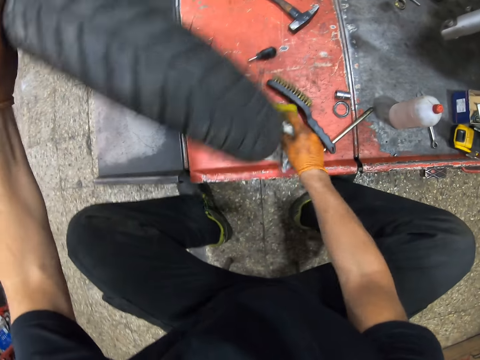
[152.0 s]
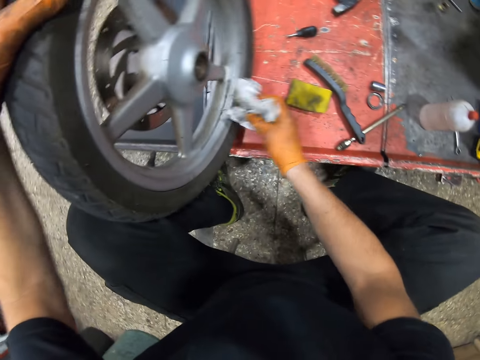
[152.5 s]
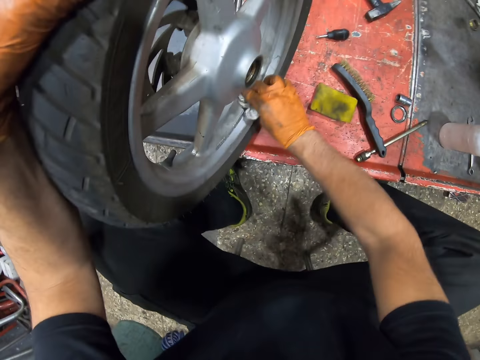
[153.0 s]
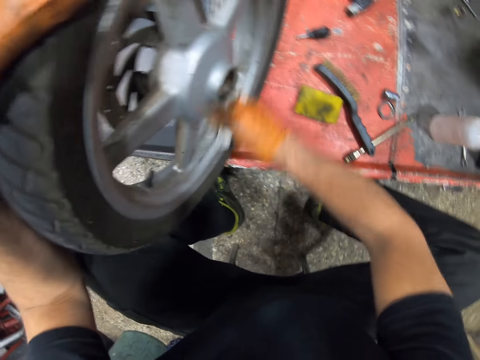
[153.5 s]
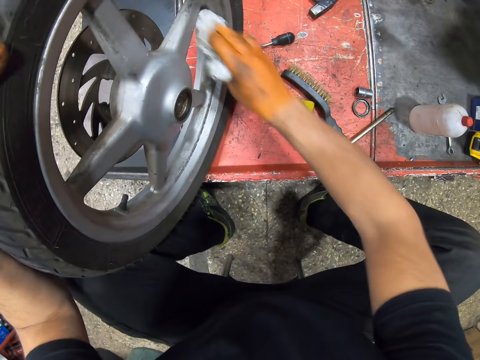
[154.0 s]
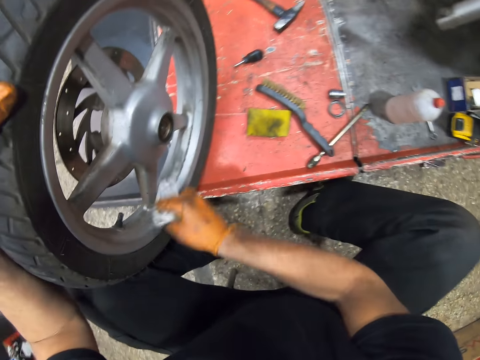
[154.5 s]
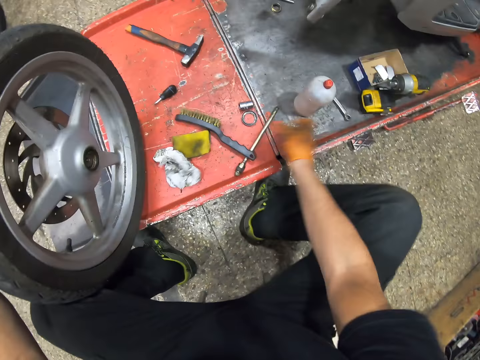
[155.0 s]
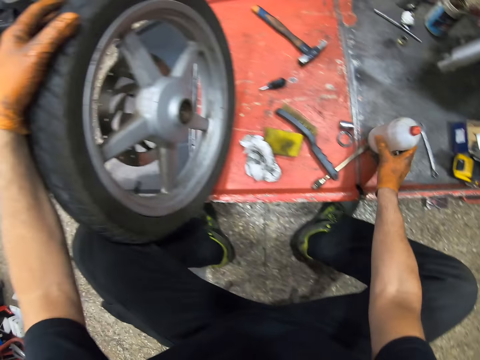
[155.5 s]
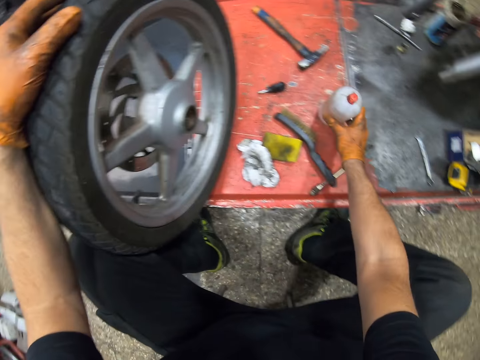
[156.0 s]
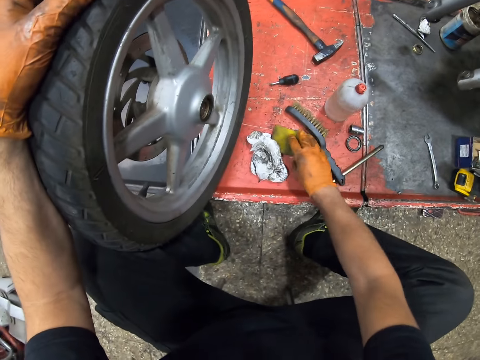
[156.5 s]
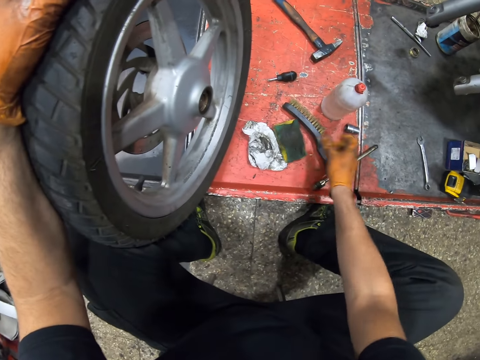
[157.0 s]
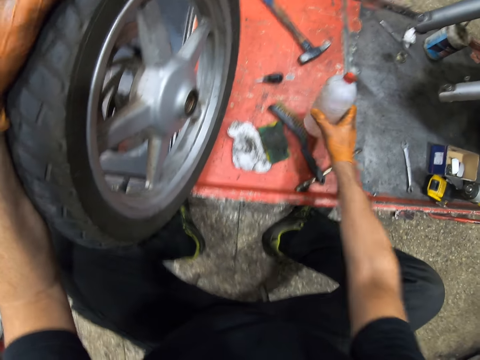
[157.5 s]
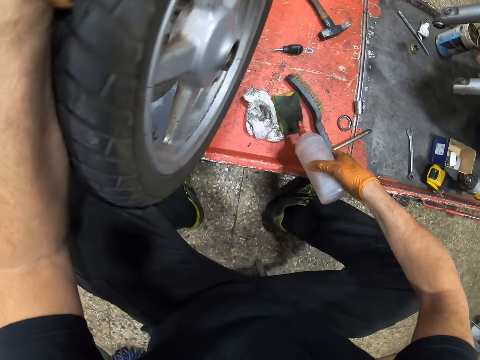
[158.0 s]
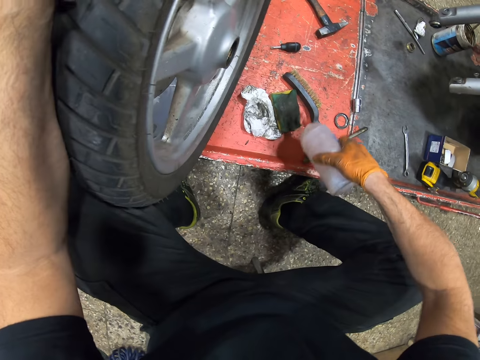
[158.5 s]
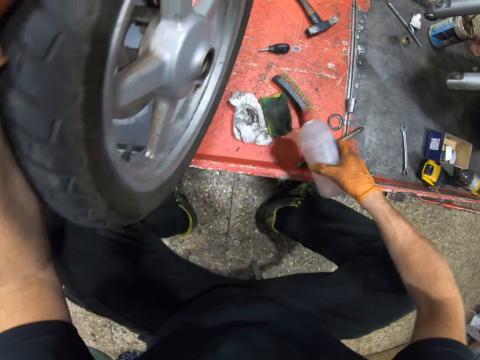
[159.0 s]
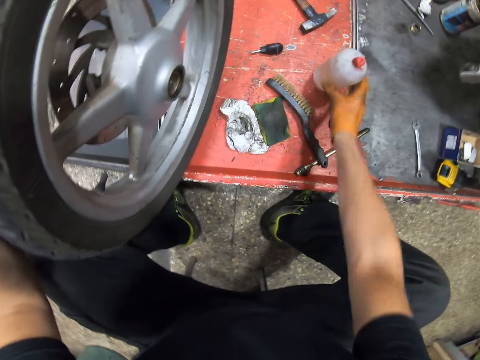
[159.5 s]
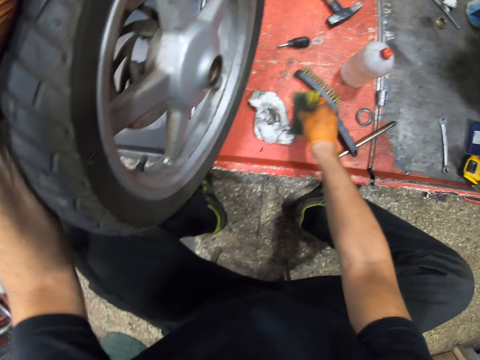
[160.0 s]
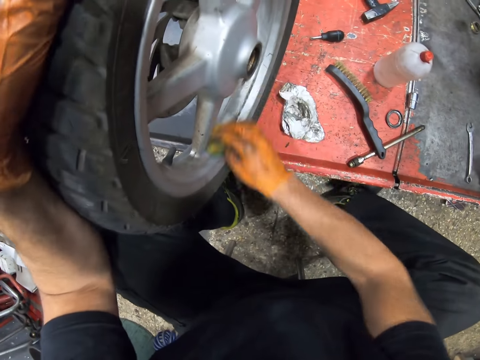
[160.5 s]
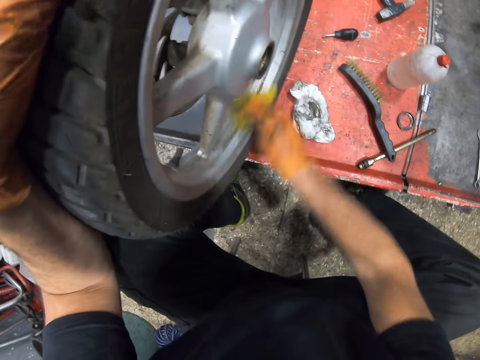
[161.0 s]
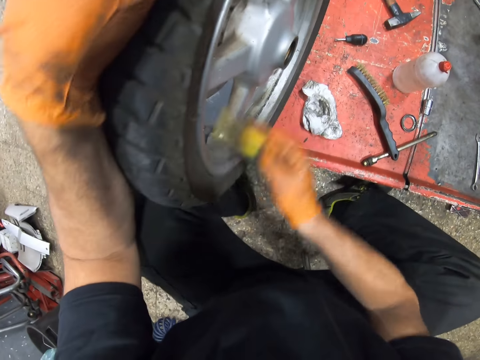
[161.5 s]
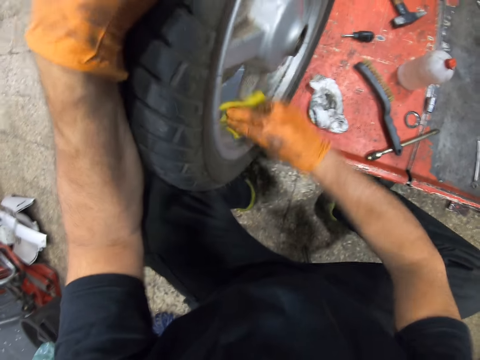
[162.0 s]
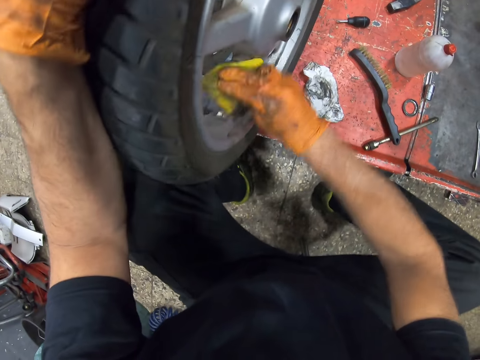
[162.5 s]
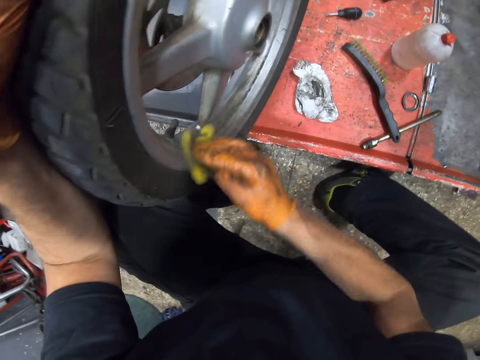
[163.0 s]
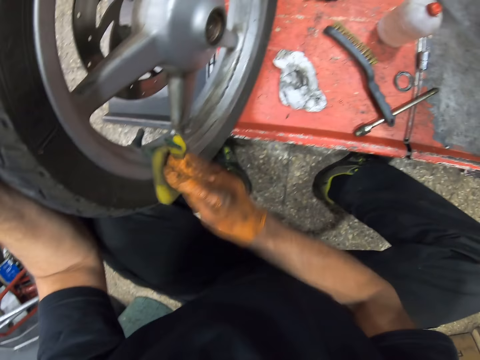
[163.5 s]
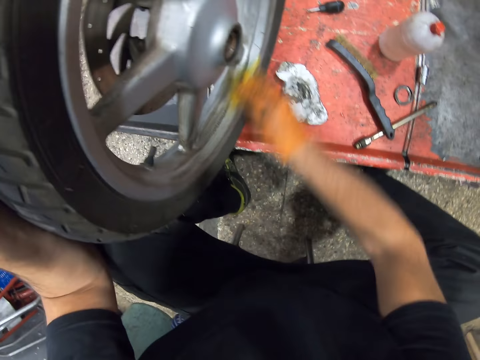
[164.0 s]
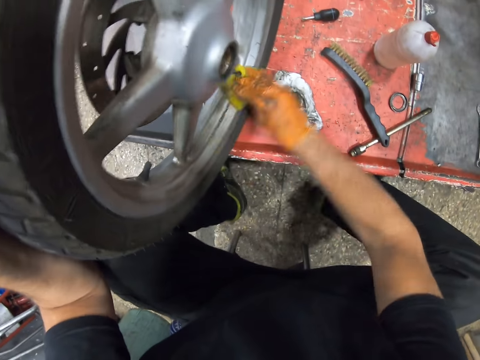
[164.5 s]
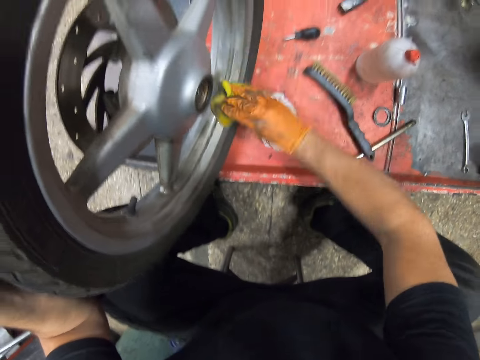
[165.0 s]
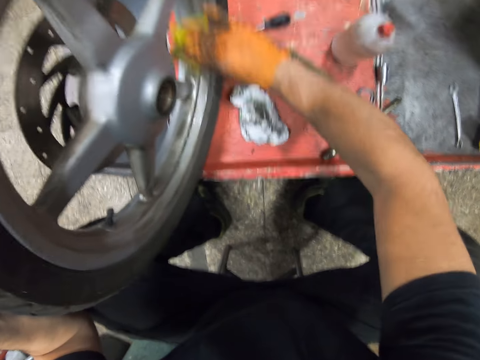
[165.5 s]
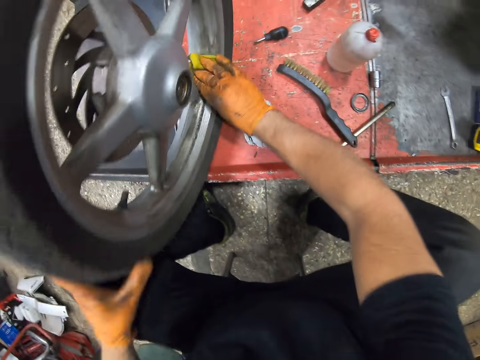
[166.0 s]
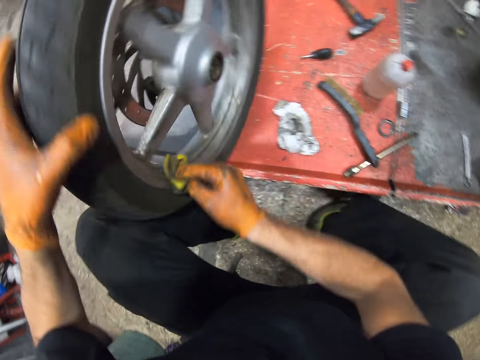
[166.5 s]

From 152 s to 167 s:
The camera wearer turns the wheel. They clean the rim of the vehicle using the piece of cloth. They drop the piece of paper on the metal. They pick up a bottle on the metal. They put down the bottle. They turn the foam or sponge. They pick up the bottle from the metal. They pour water or rim cleaner from the bottle onto the foam. They drop the bottle on the metal. They pick up the foam from the metal. They clean the rim of the wheel using the sponge.

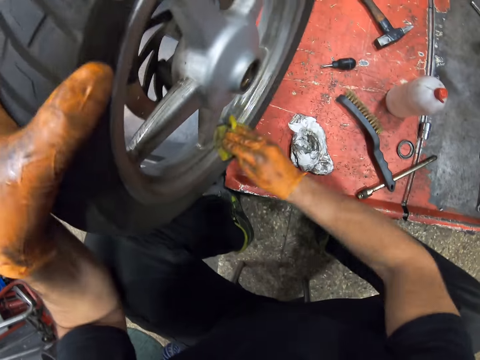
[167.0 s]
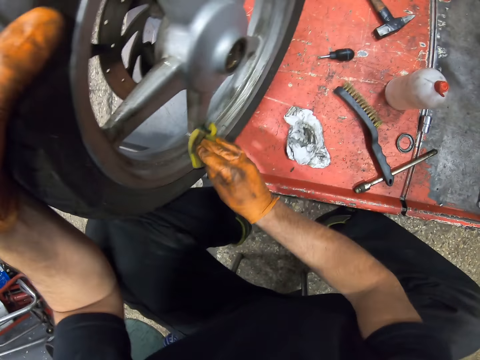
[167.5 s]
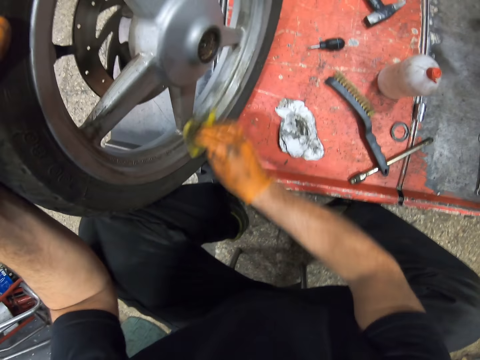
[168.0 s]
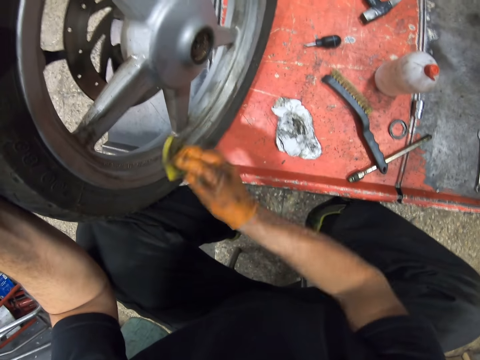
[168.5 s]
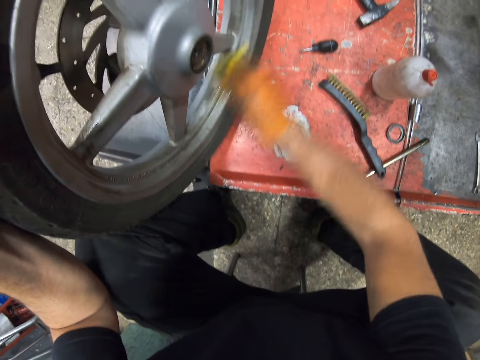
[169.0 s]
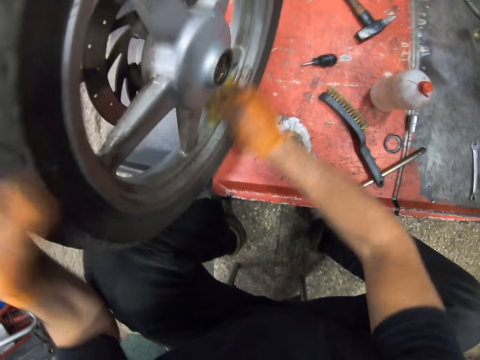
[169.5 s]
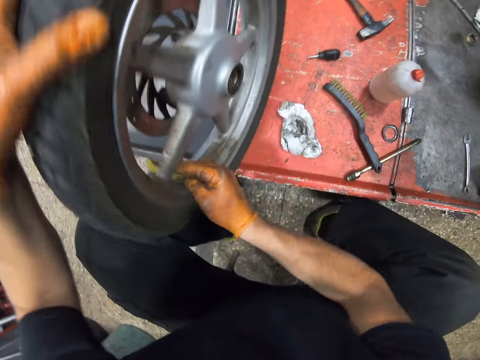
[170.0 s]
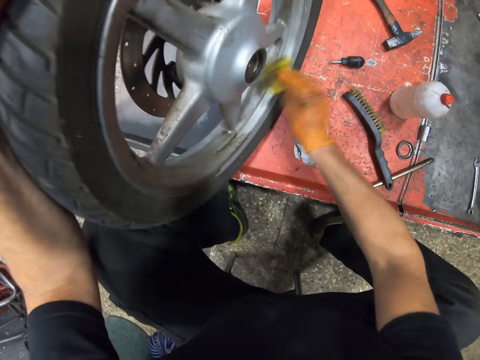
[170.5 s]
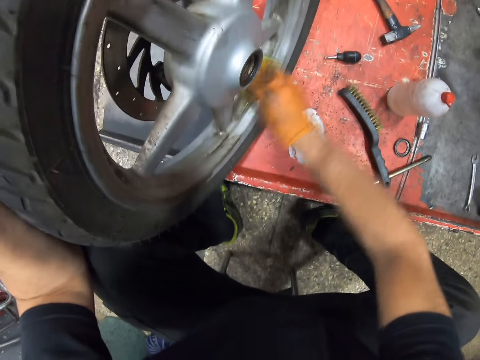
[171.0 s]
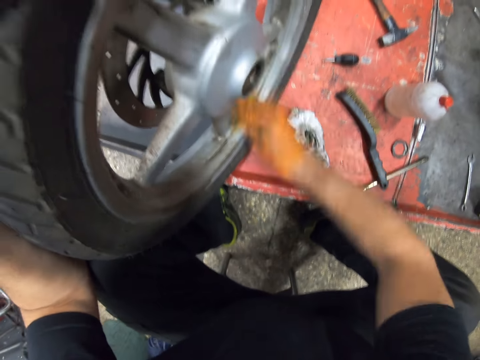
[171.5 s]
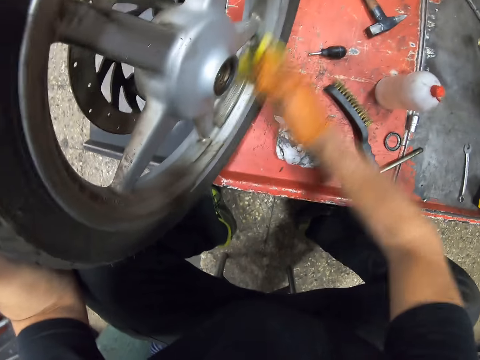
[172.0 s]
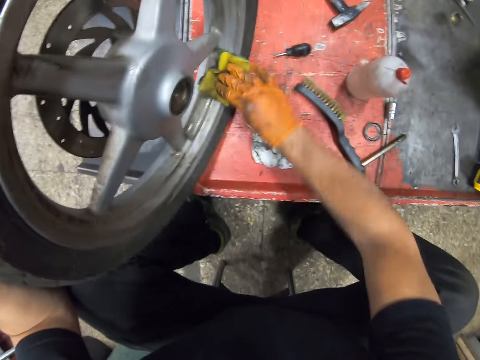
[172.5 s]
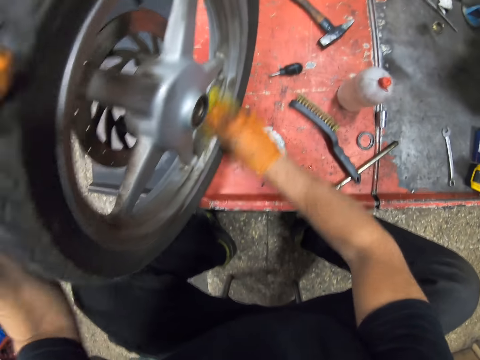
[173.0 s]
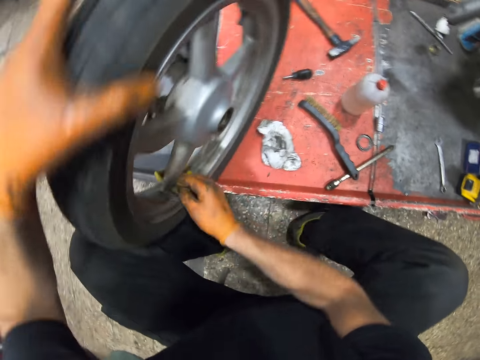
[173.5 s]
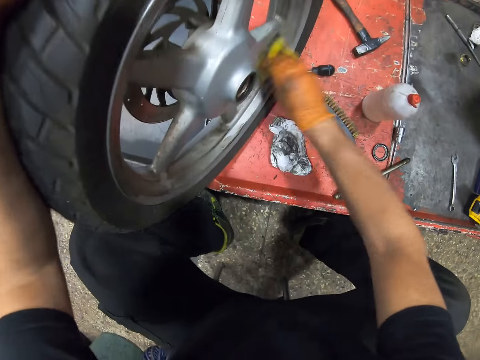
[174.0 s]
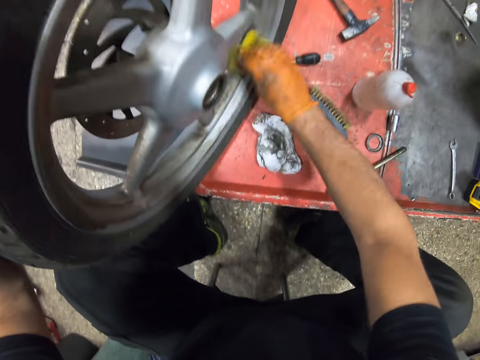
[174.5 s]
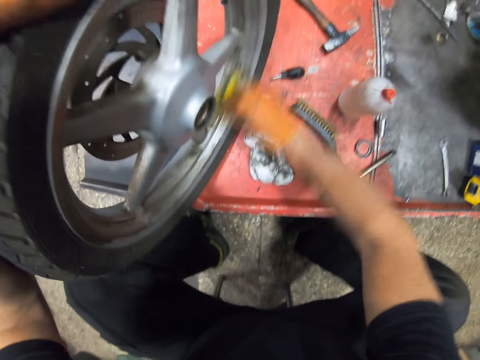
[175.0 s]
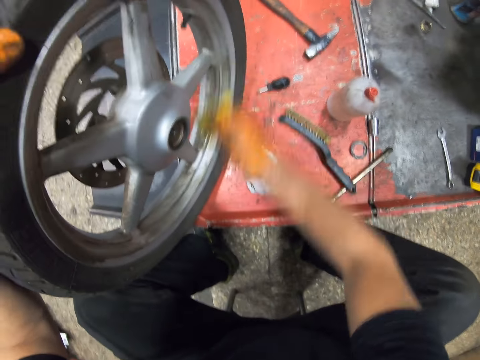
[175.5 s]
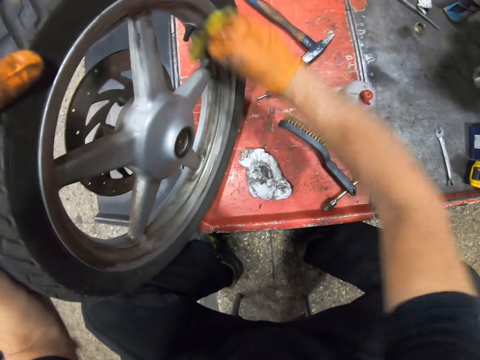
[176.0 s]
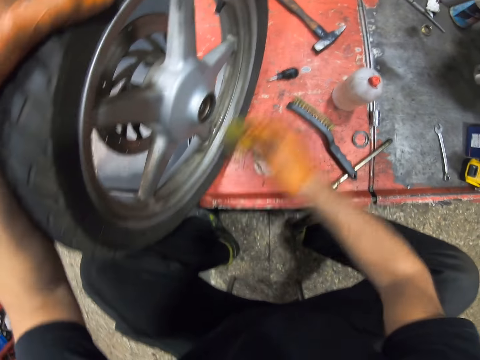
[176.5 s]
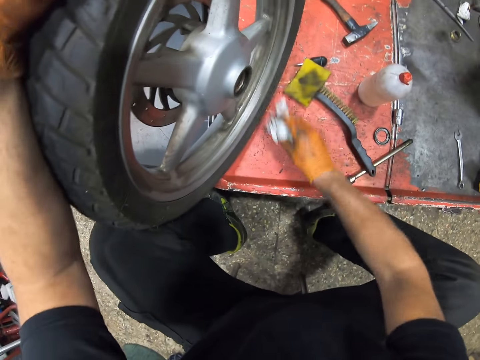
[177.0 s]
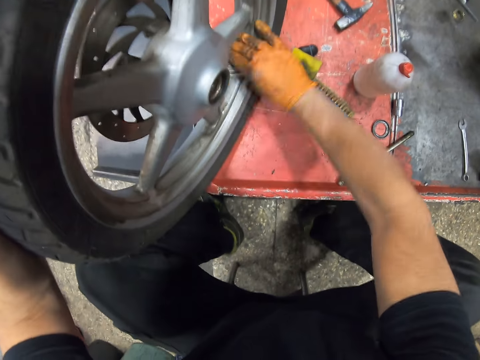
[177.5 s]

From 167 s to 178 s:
The camera wearer drops the foam on the metal. They pick up a piece of paper or cloth from the metal. They clean the wheel with the piece of paper.
